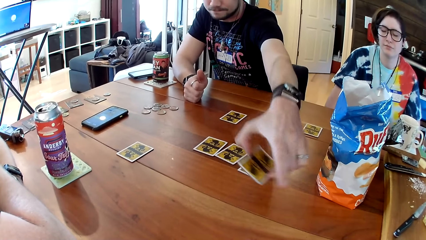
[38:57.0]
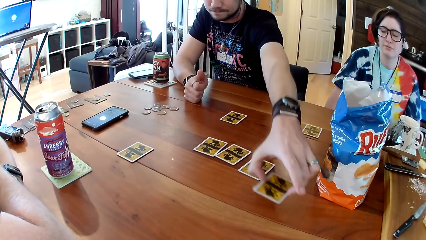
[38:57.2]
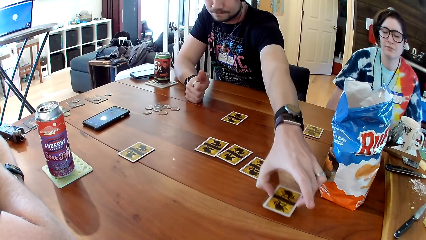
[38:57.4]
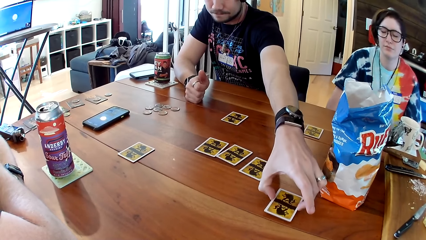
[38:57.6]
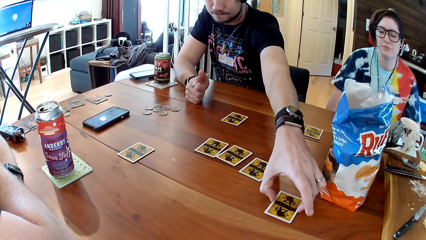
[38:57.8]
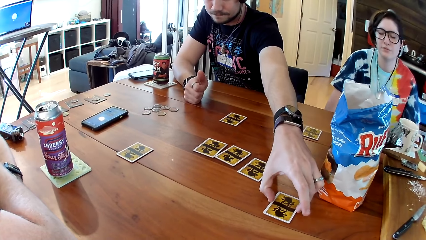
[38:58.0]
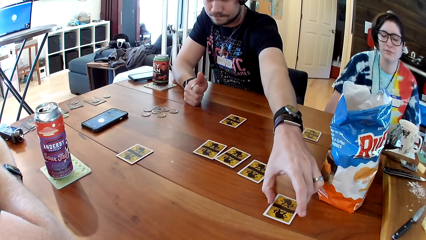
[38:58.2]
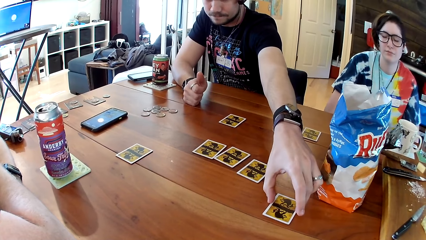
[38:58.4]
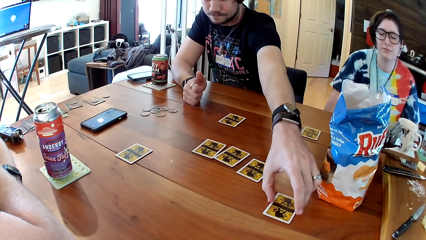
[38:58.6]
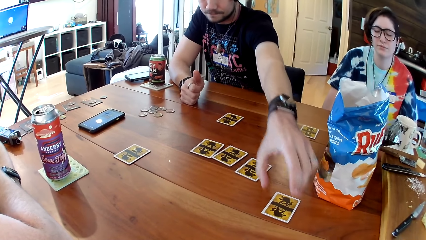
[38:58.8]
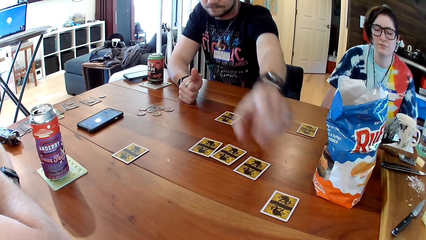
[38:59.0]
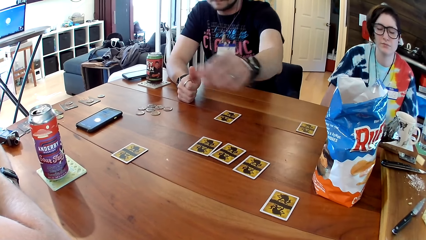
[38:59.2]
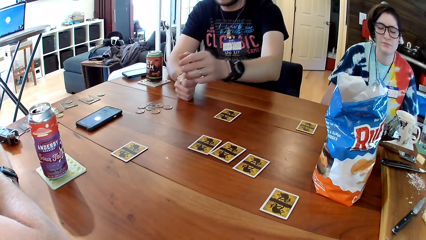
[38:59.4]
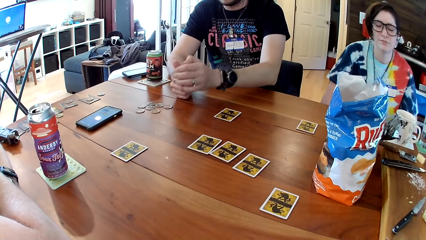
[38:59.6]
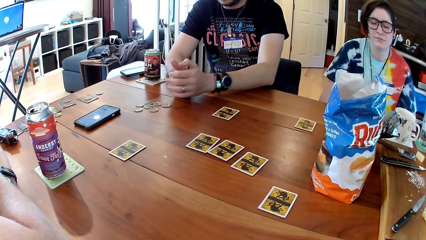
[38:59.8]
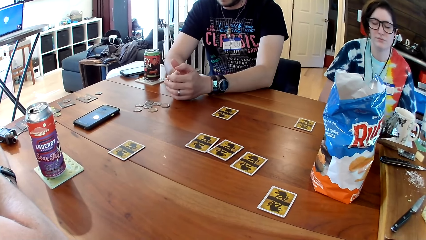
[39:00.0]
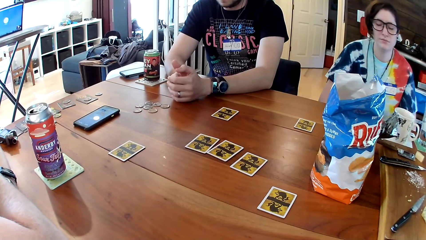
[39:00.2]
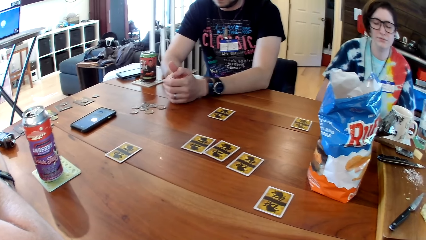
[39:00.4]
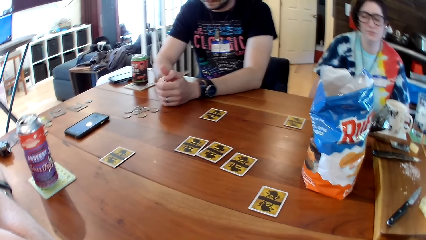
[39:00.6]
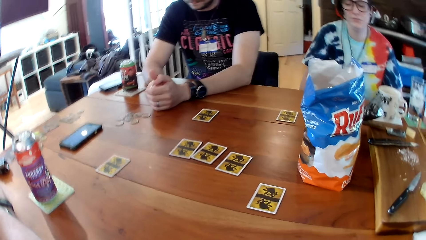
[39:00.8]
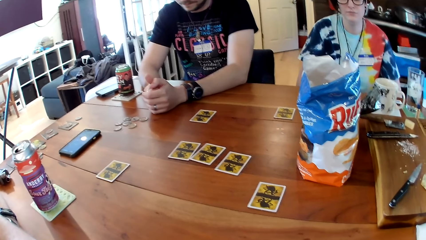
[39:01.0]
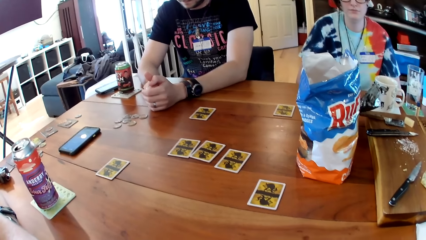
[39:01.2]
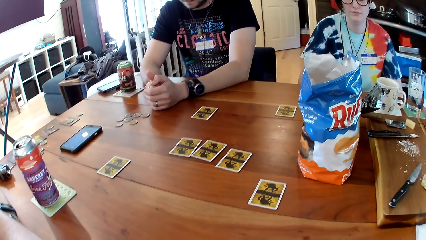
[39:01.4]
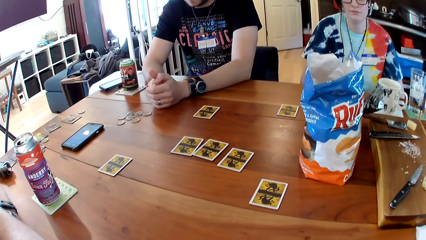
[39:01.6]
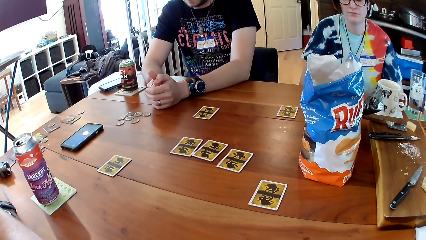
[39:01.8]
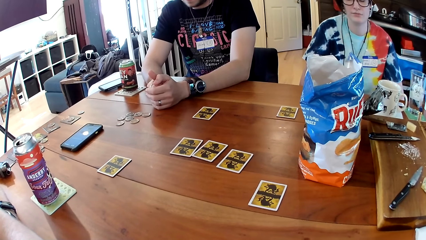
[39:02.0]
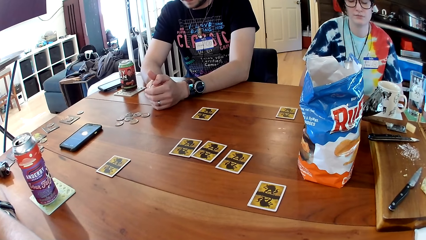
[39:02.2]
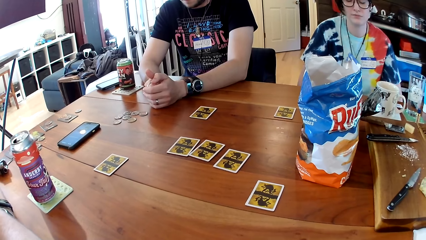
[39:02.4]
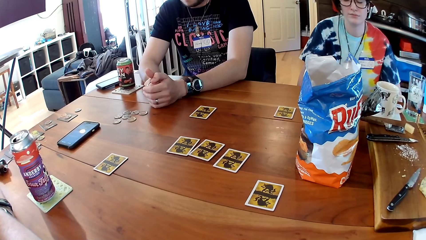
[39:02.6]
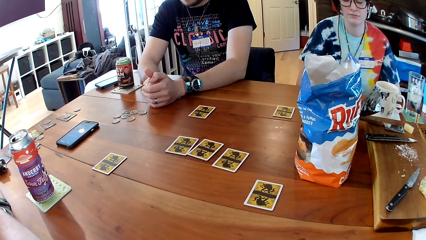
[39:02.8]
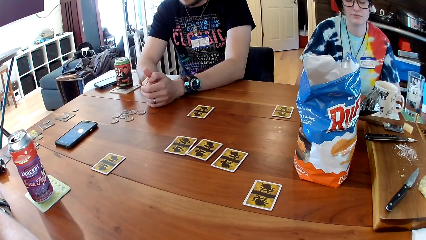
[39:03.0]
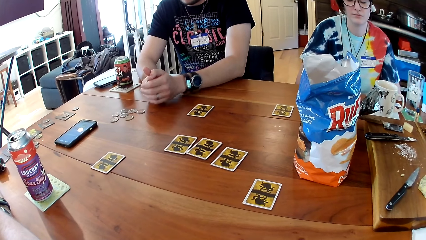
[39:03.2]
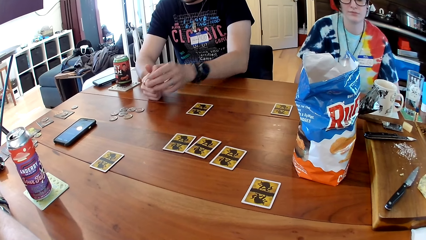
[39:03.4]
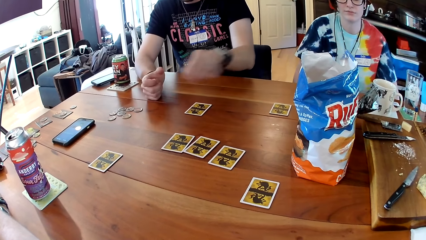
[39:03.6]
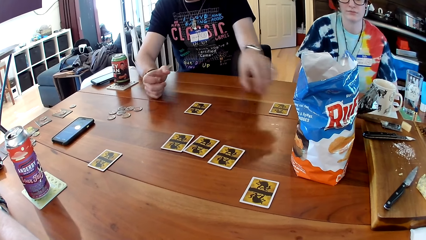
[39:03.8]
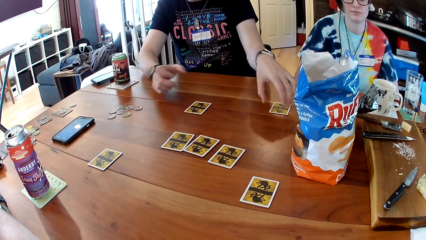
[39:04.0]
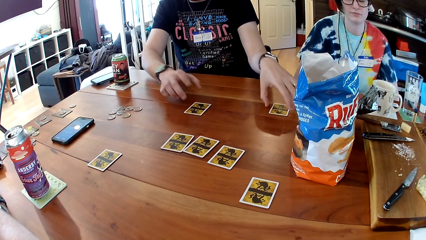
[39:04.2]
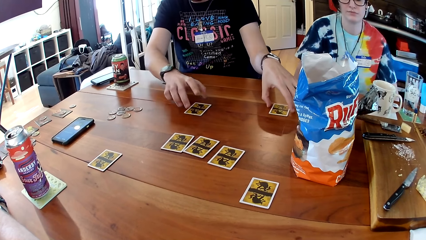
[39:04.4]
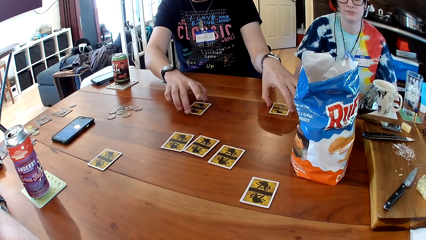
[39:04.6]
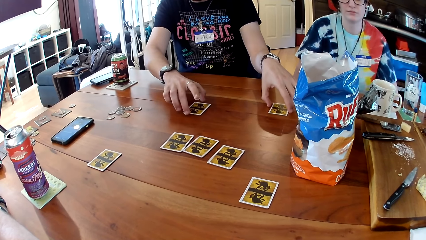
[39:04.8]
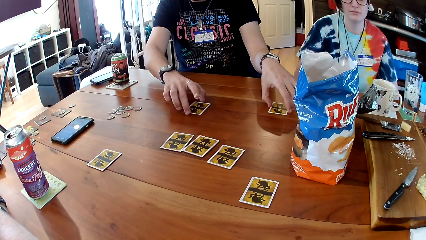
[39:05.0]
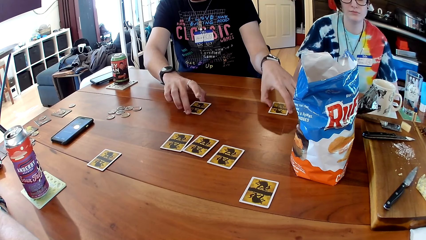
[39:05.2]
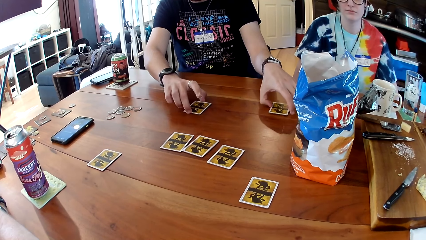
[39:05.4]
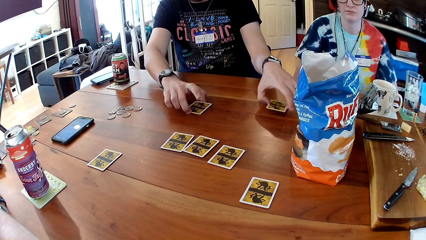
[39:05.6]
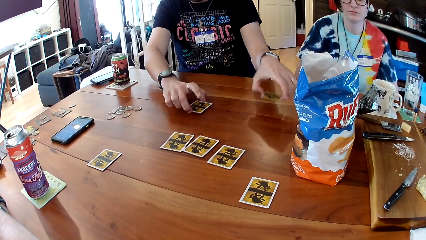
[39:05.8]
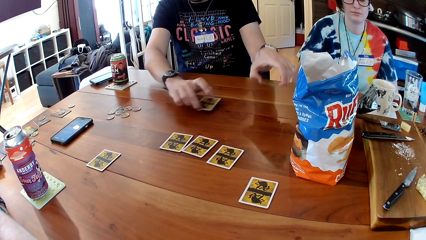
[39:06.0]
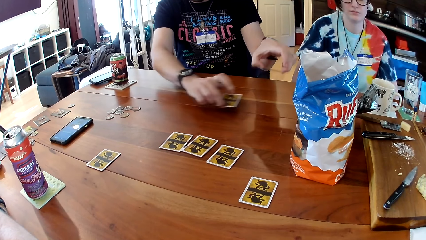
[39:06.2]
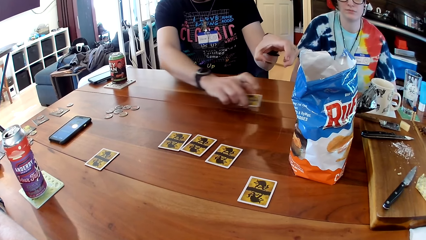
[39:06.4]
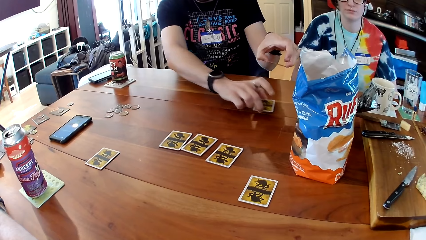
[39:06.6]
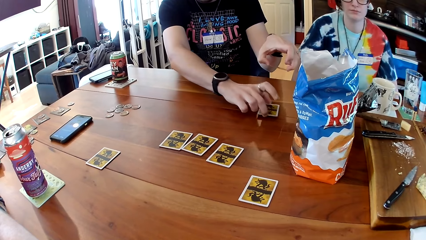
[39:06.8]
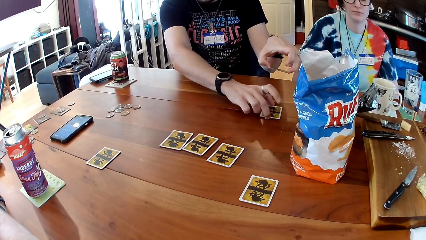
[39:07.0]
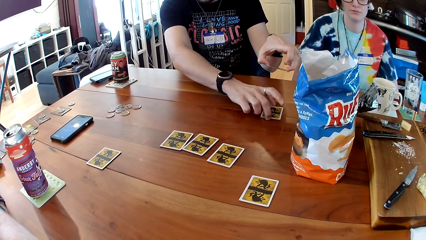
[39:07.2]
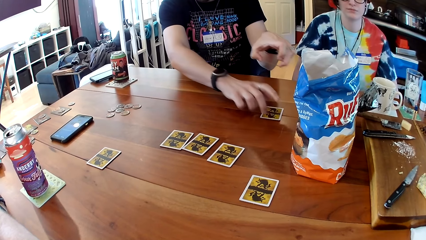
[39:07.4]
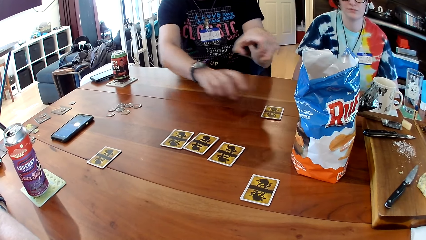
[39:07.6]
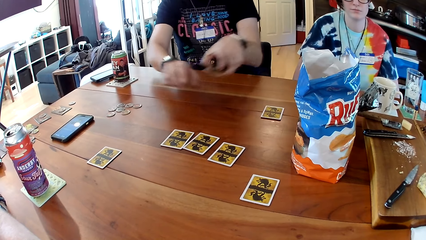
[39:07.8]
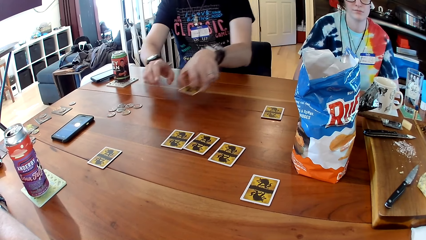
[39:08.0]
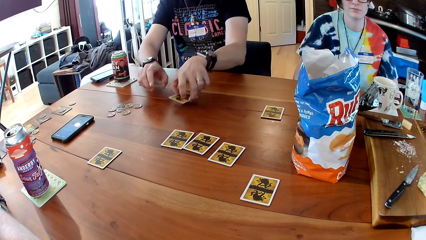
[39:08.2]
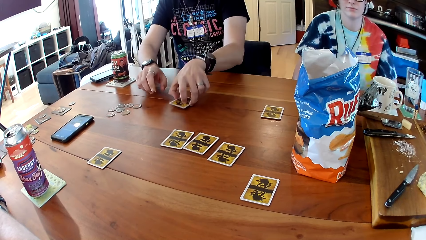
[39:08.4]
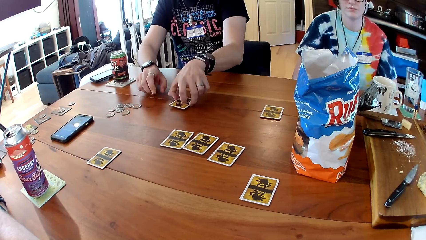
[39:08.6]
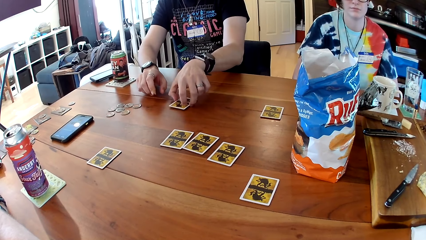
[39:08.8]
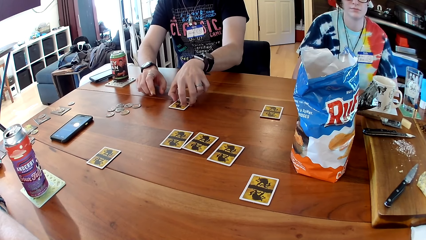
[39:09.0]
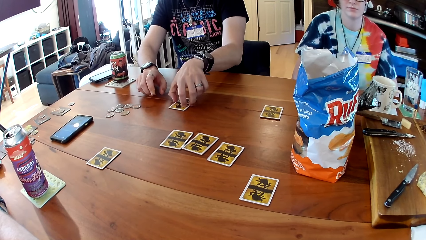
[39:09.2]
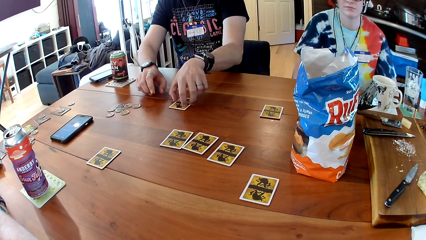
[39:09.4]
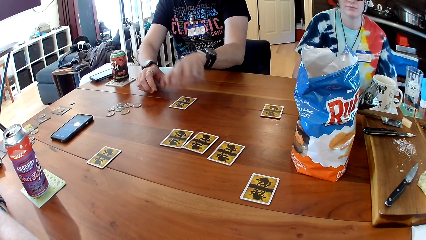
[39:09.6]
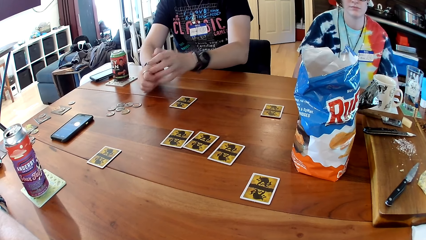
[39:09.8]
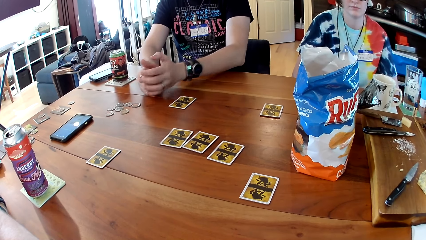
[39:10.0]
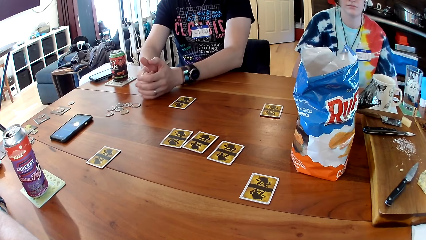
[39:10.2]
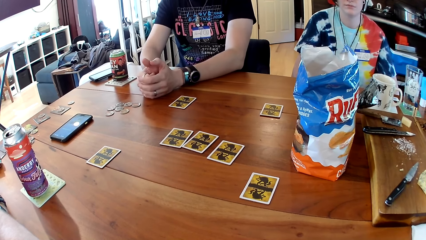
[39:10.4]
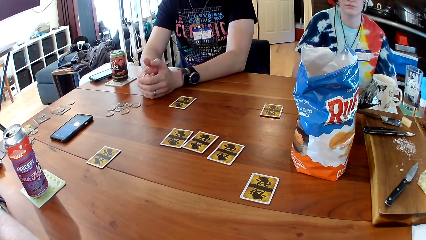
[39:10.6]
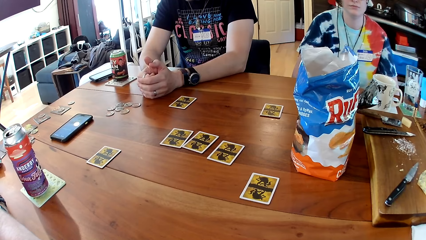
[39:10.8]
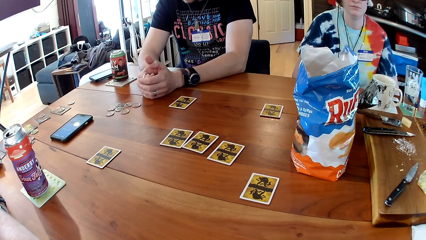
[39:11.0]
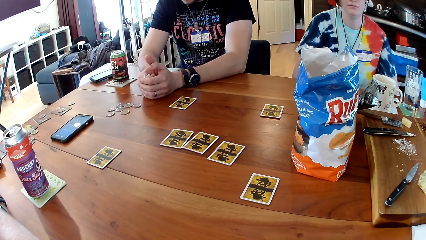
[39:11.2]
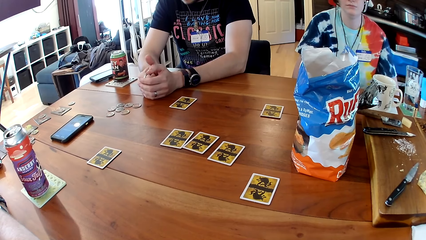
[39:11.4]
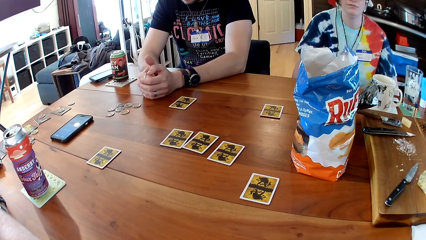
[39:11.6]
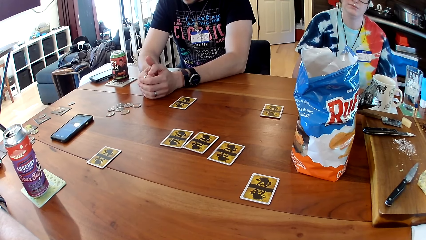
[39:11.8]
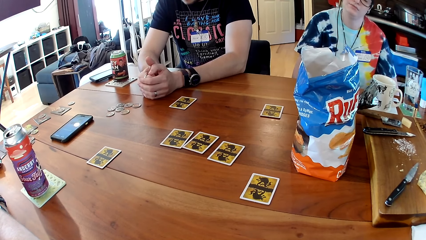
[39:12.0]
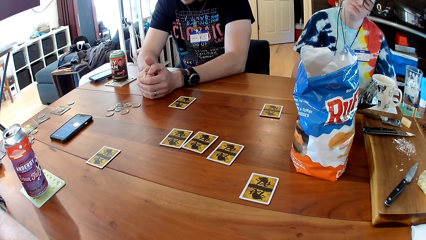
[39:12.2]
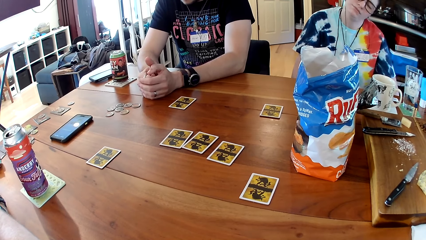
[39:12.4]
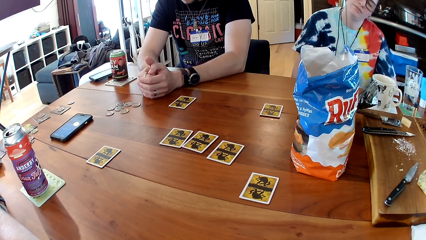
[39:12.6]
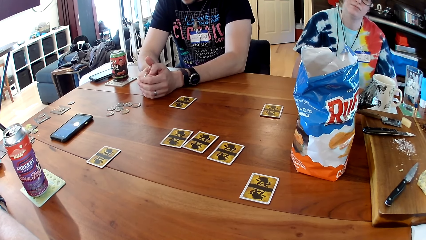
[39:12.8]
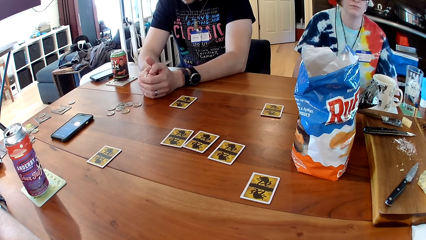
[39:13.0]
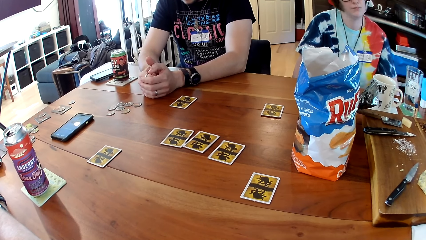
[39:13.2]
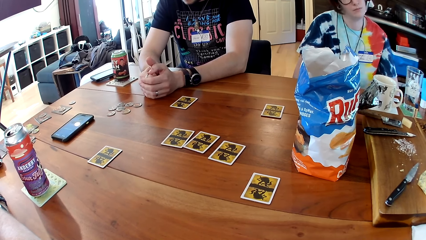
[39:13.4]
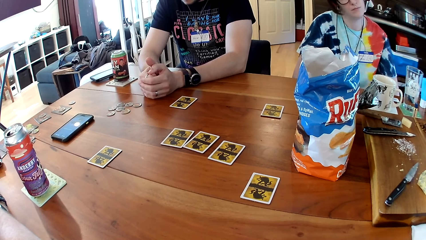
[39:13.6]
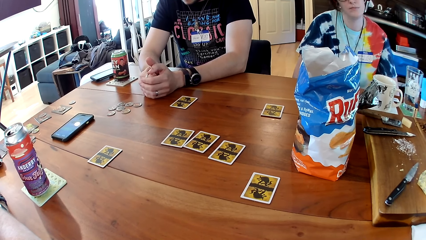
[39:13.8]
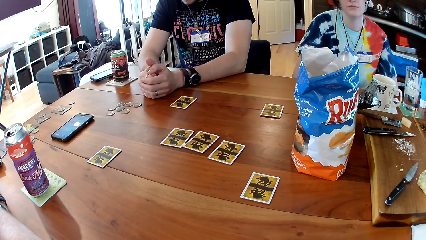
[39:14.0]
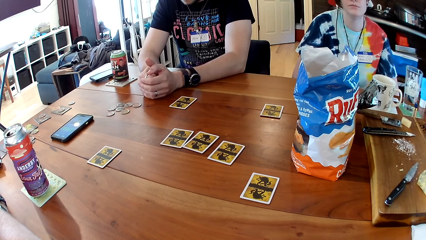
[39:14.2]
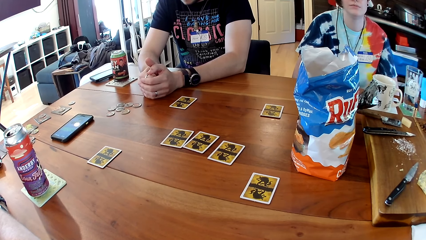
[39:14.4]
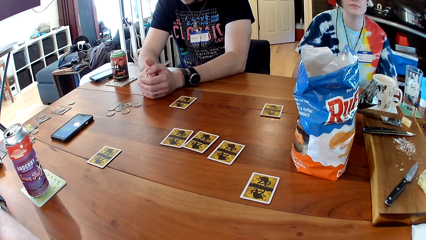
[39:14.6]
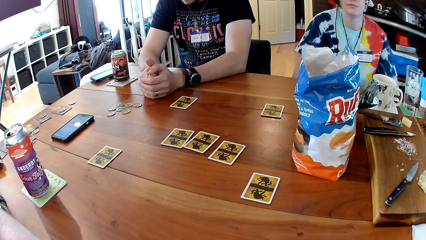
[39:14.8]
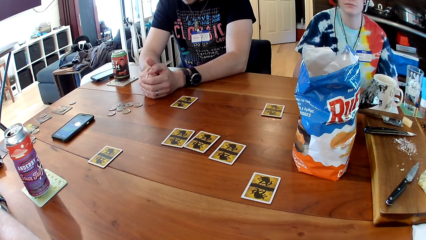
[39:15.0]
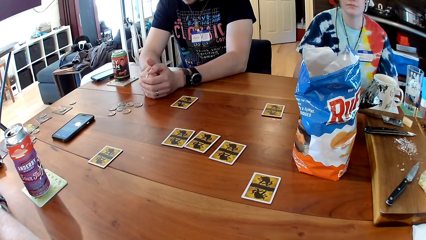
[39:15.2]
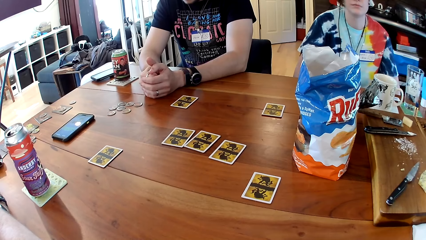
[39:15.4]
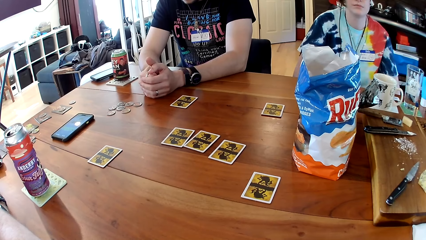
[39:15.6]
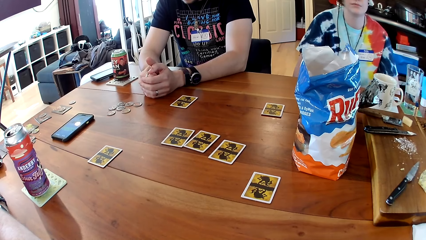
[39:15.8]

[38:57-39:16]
The man checks the card. He drops the card in his left hand face down on the table. He places his left hand on the table. He takes the card on the table with his left hand. He takes the card on the table with his right hand. He drops the card in his right hand on the table. He drops the card in his left hand on the table. He places both hands on the table.
